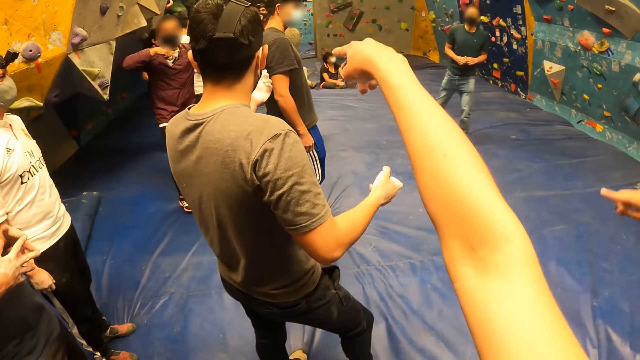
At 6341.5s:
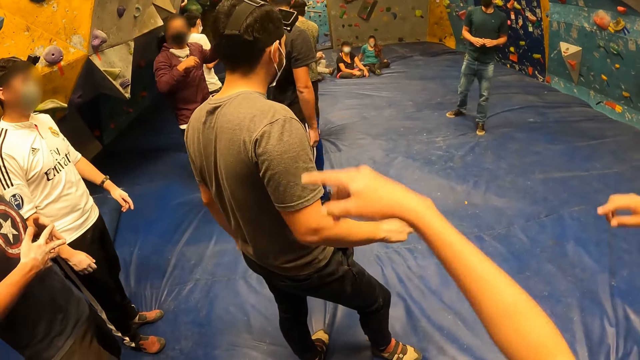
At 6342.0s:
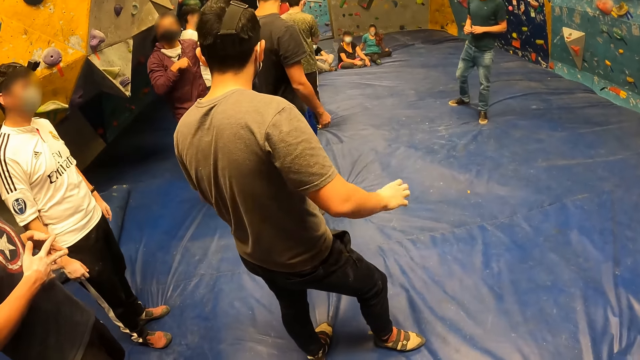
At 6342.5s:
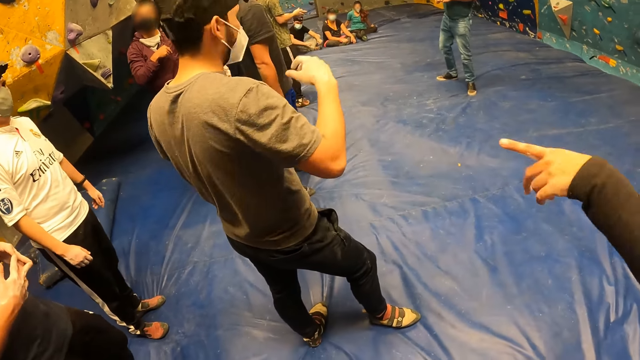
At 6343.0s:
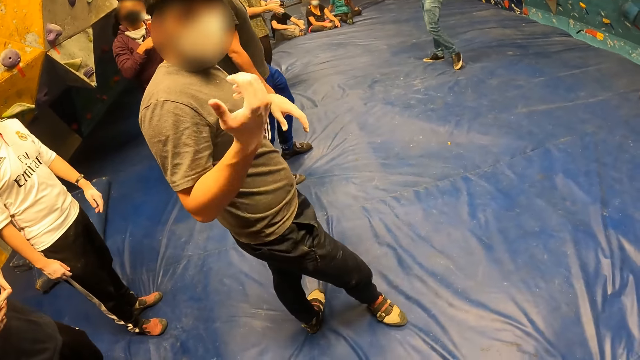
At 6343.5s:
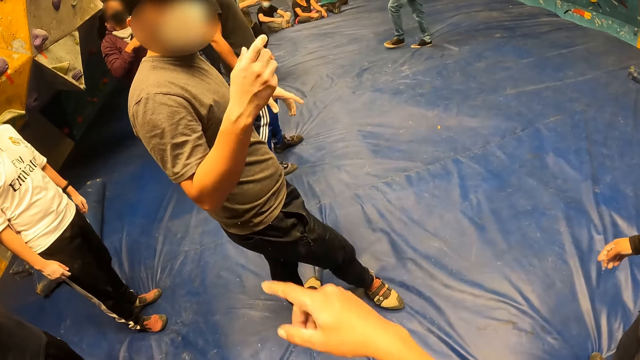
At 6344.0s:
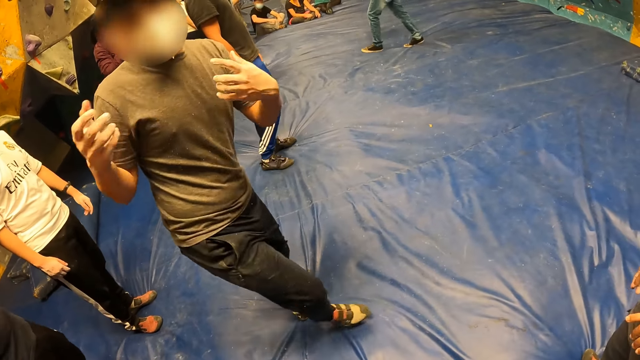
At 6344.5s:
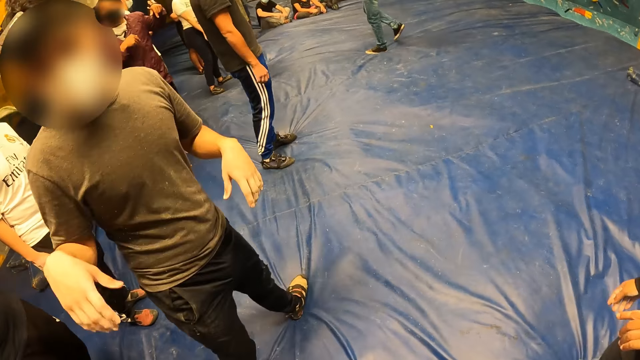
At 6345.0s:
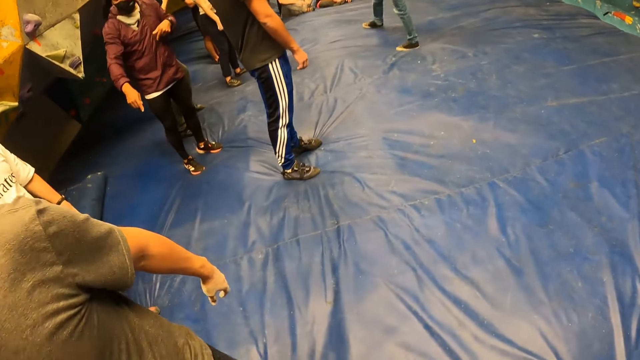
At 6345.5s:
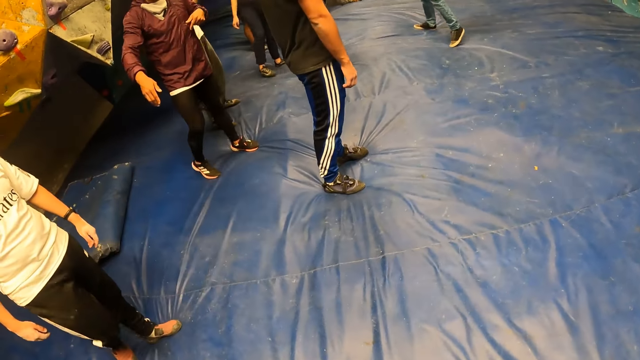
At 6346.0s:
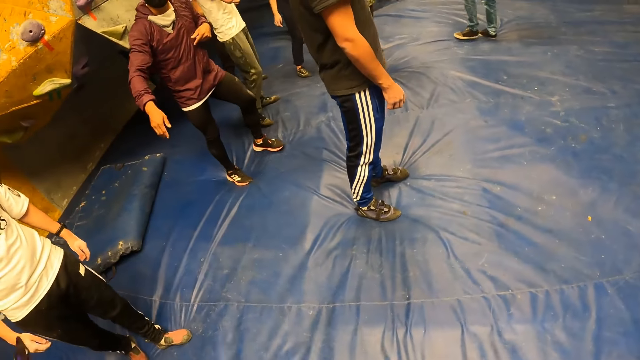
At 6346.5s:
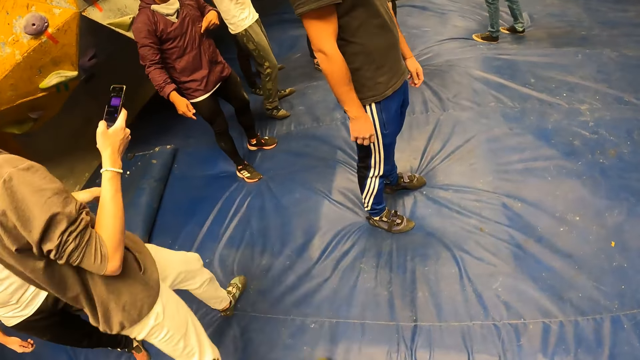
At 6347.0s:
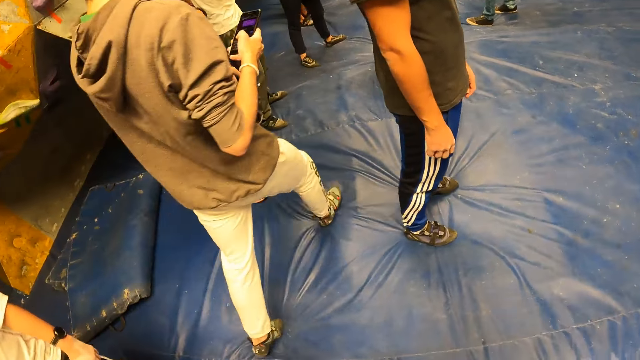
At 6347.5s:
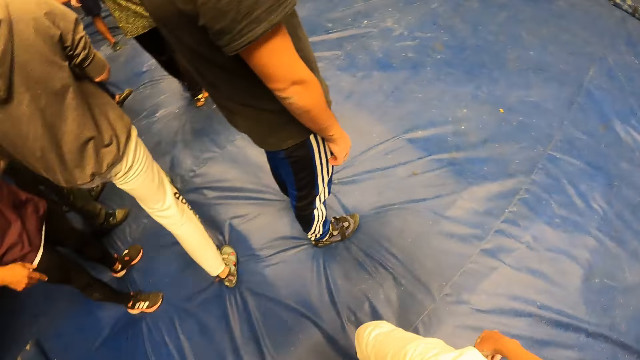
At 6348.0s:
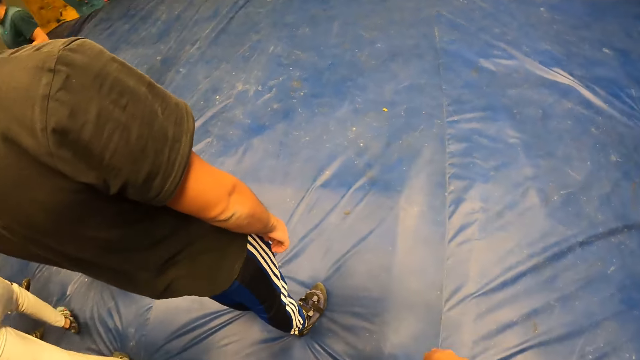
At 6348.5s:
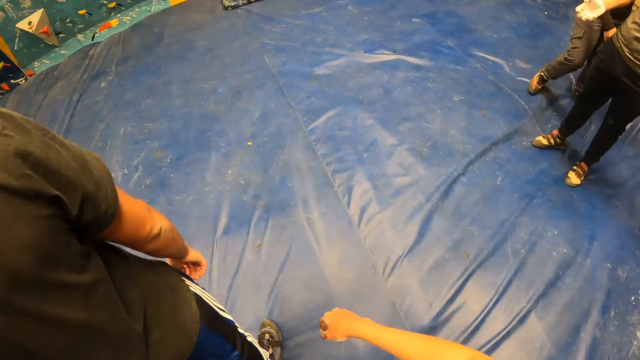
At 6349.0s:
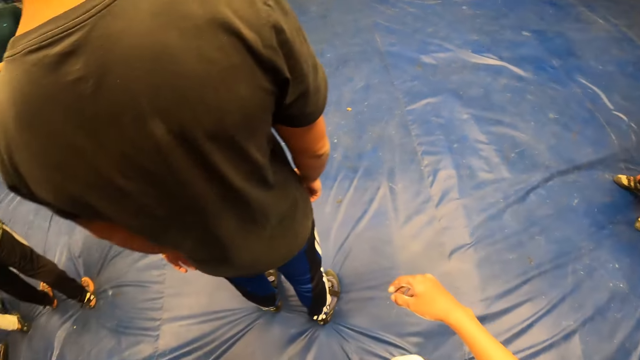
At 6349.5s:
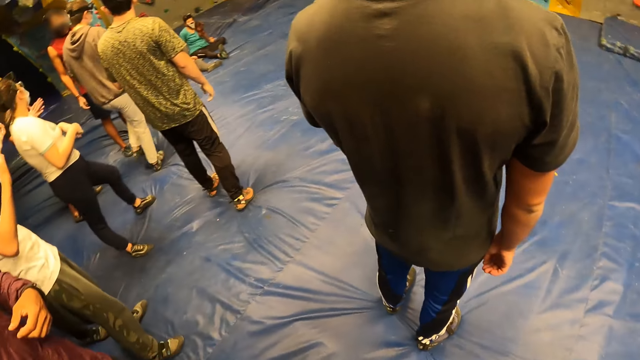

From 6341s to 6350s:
The camera wearer points at the wall. She stretches her right hand forward. She converses with a man.

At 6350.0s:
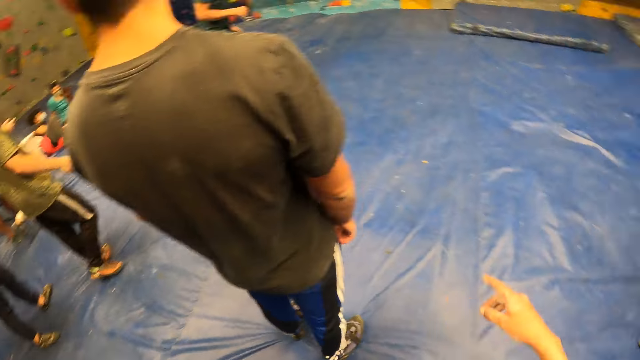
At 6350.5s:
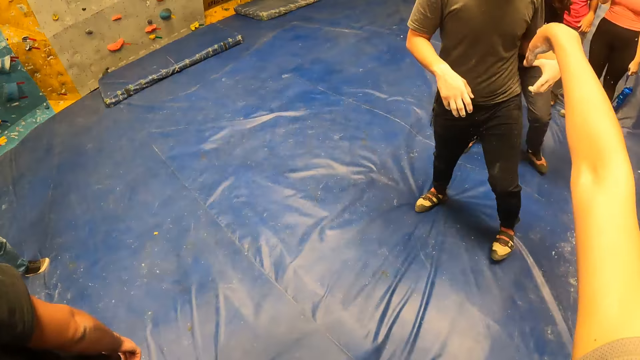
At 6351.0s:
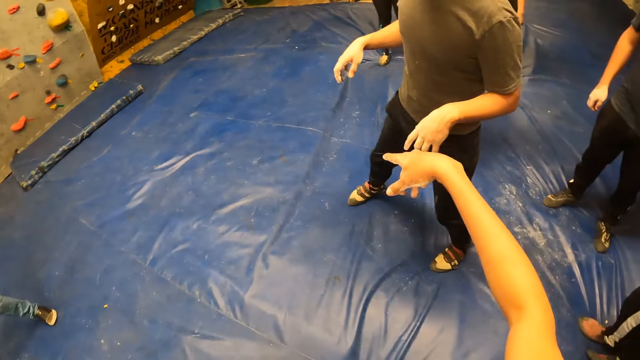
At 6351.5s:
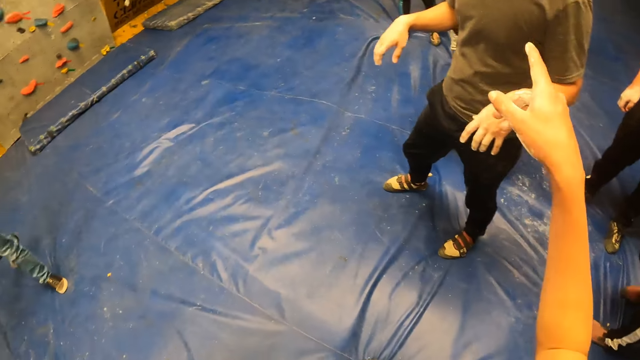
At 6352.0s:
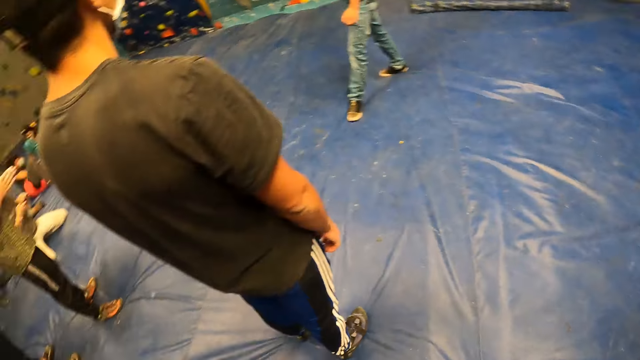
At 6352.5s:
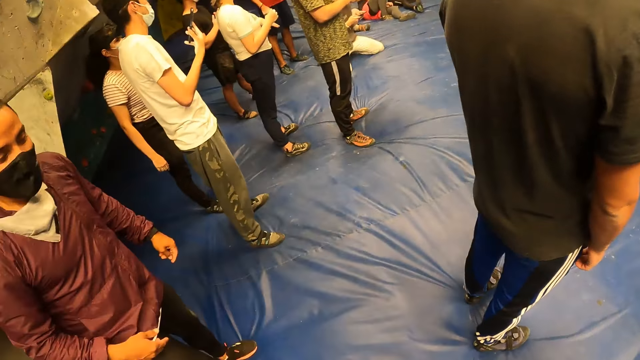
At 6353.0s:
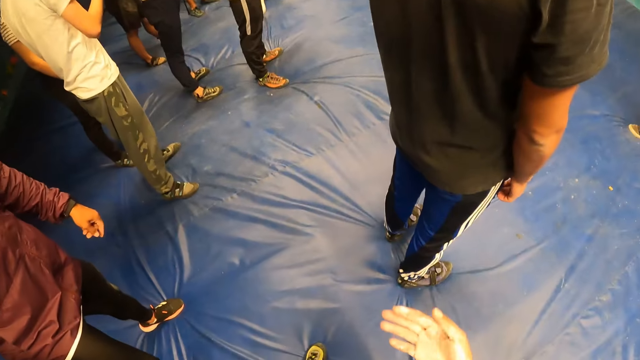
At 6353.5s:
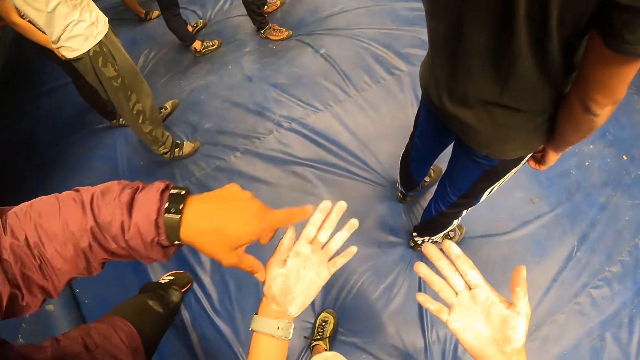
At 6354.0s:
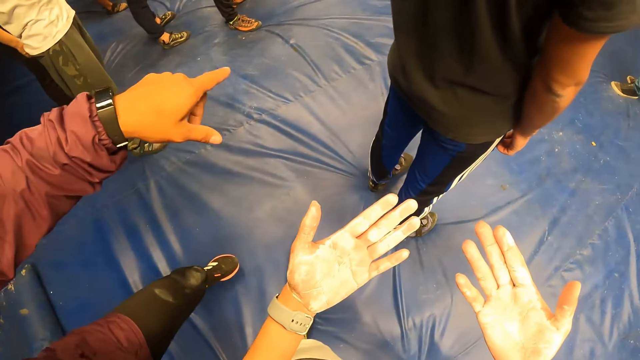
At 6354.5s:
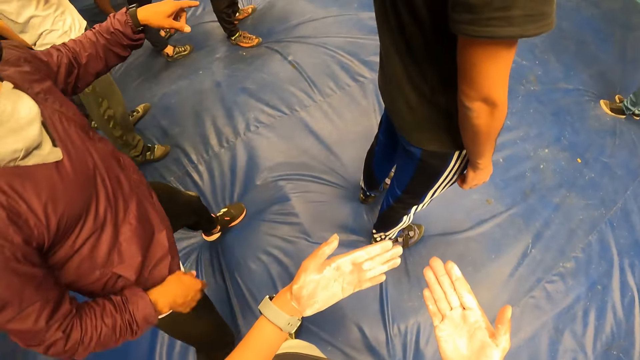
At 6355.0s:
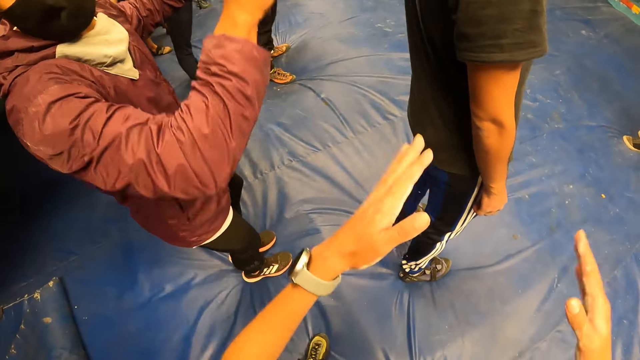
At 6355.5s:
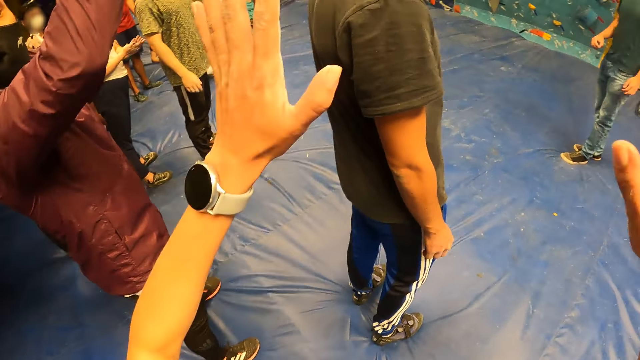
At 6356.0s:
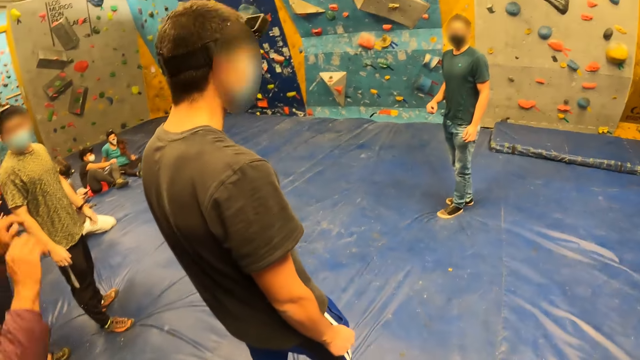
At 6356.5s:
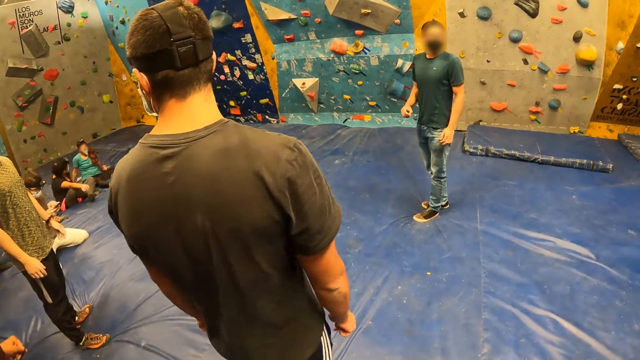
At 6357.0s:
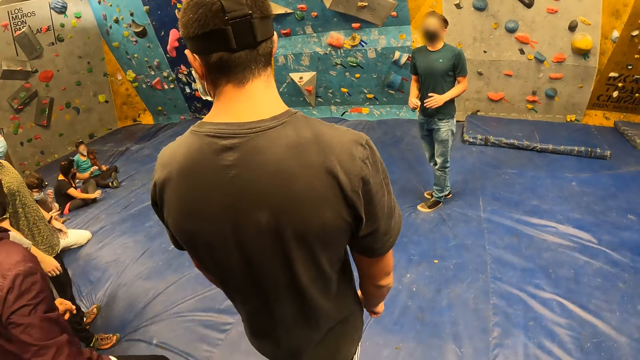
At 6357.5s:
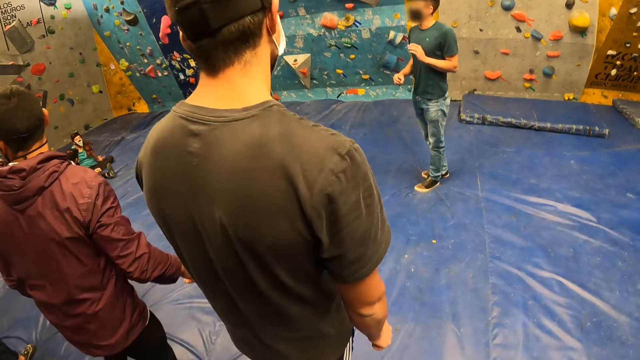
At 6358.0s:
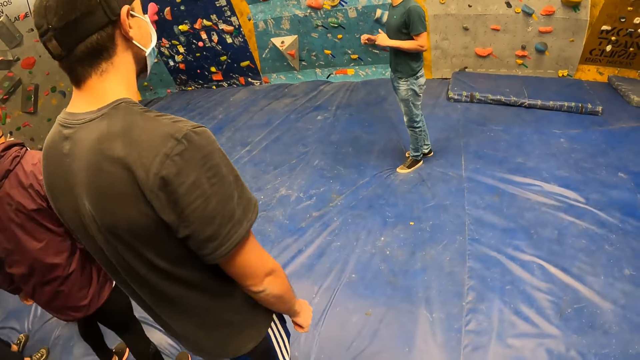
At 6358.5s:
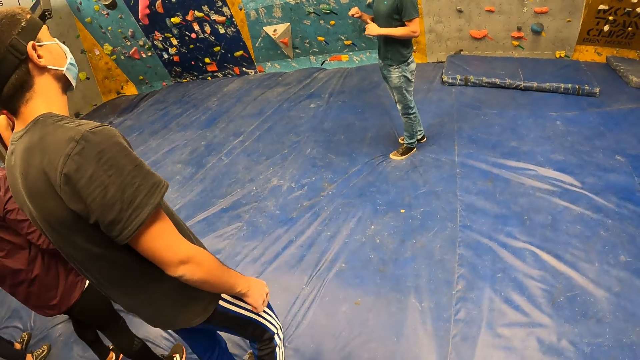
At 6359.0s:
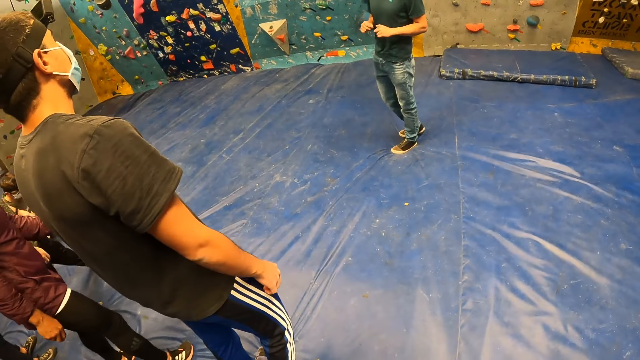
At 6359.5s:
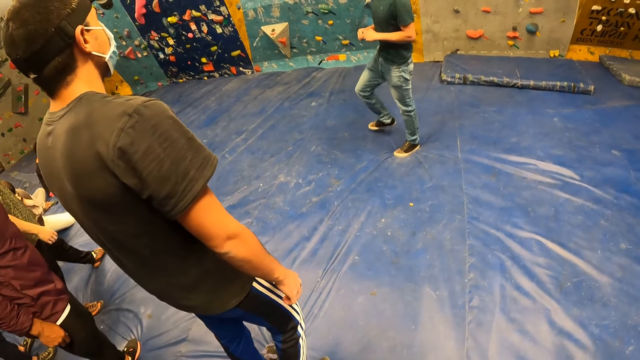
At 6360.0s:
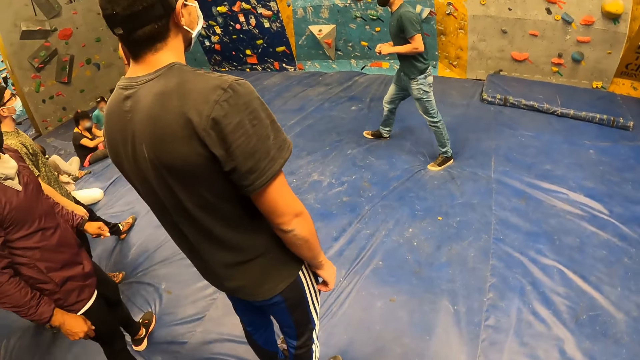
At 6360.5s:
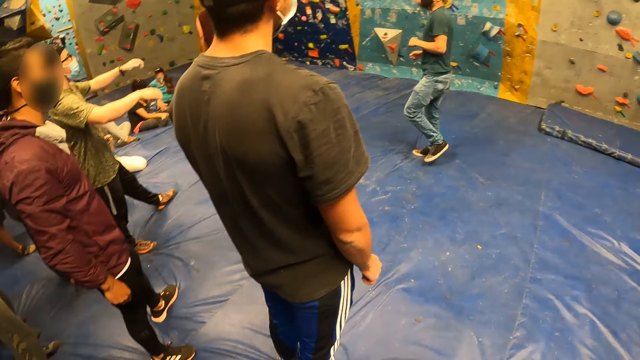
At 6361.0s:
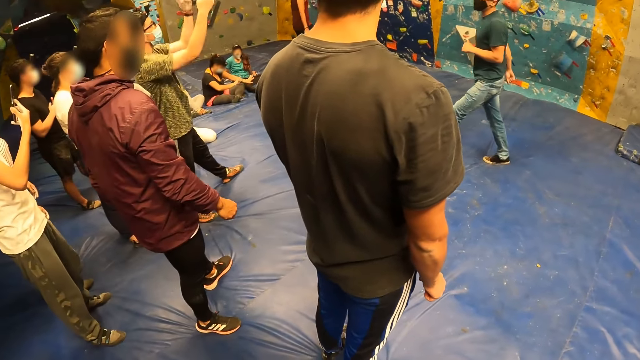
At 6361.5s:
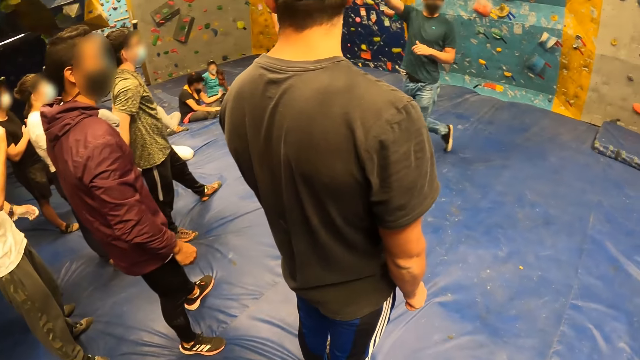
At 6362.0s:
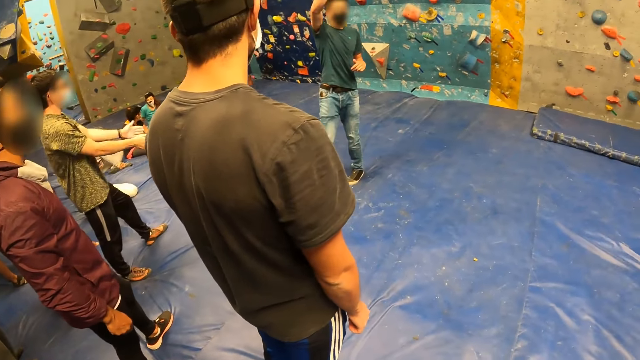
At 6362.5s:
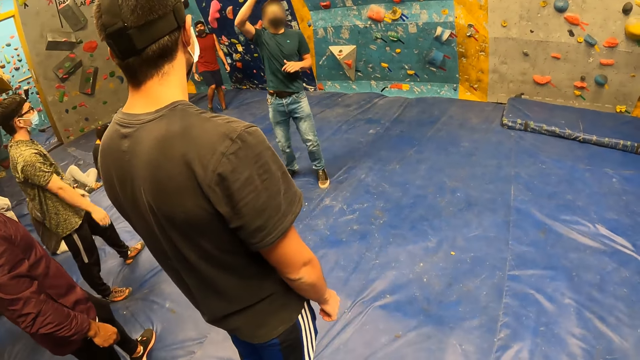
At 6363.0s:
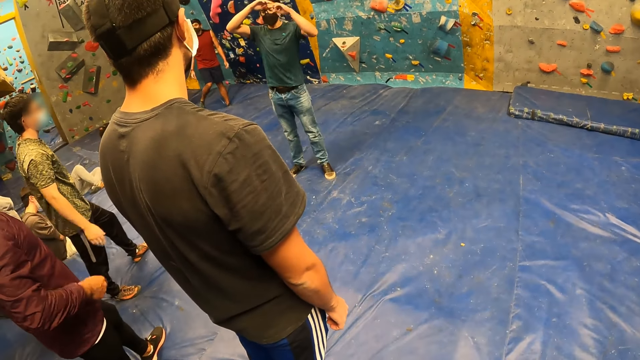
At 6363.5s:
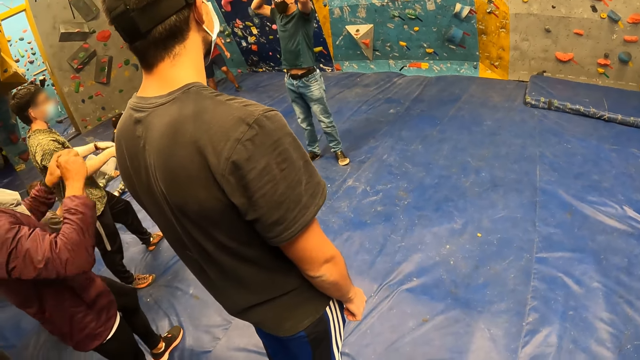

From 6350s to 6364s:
The camera wearer interacts with the man. They check the hands. Another man interacts with the camera wearer. The camera wearer looks around. A third man raises his right hand up.
